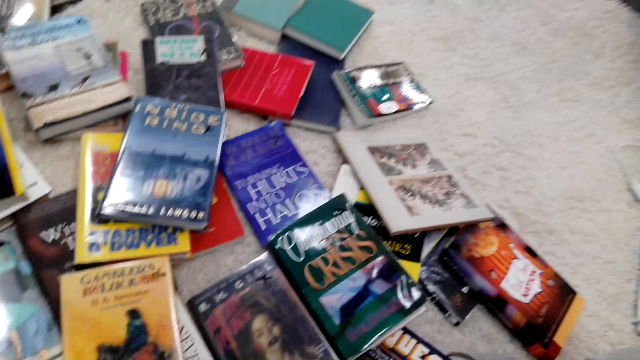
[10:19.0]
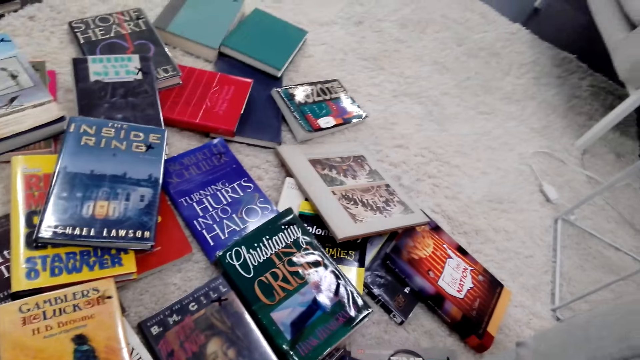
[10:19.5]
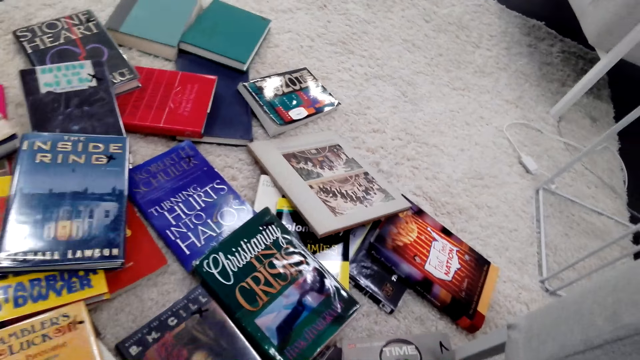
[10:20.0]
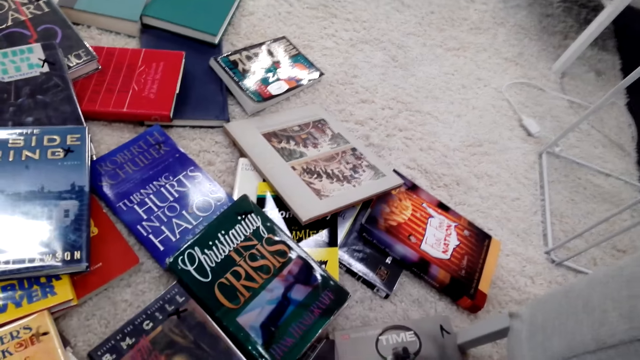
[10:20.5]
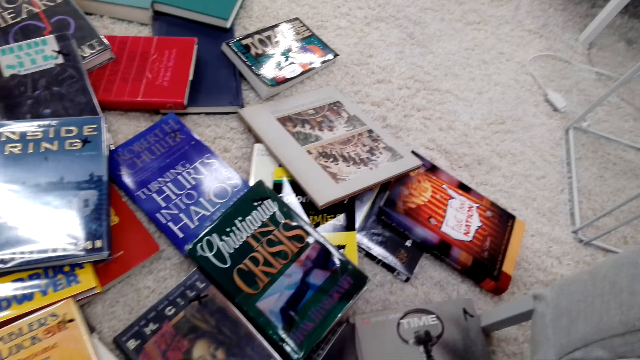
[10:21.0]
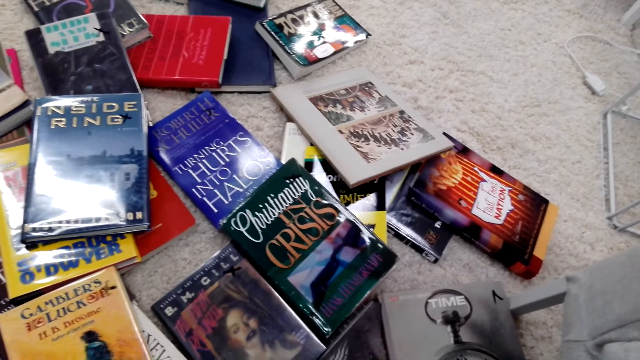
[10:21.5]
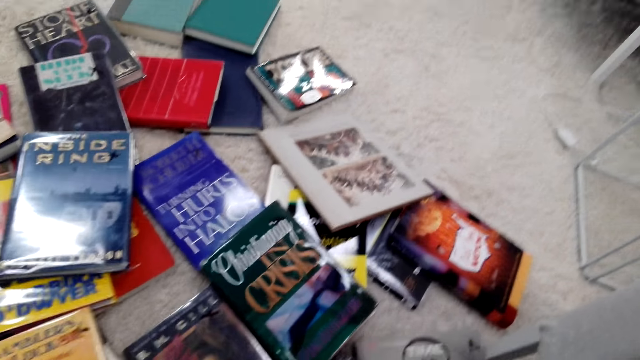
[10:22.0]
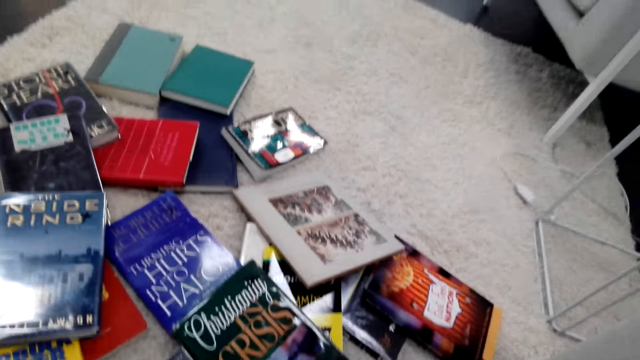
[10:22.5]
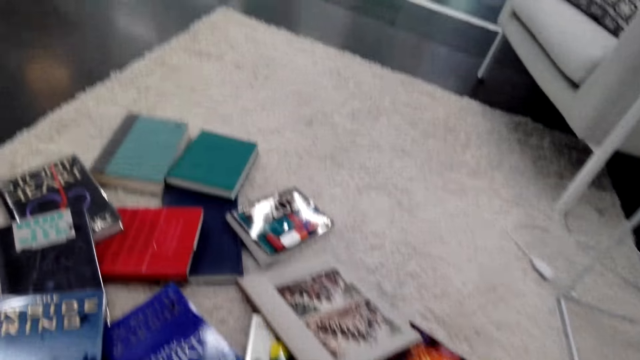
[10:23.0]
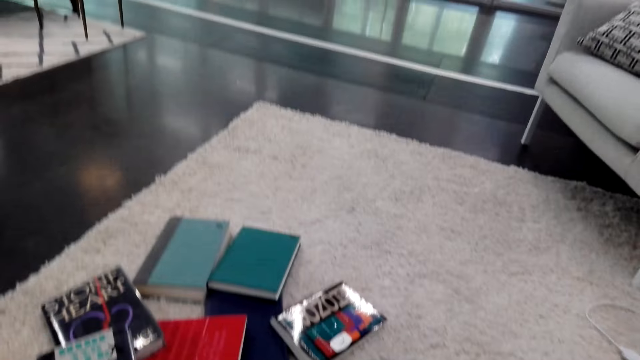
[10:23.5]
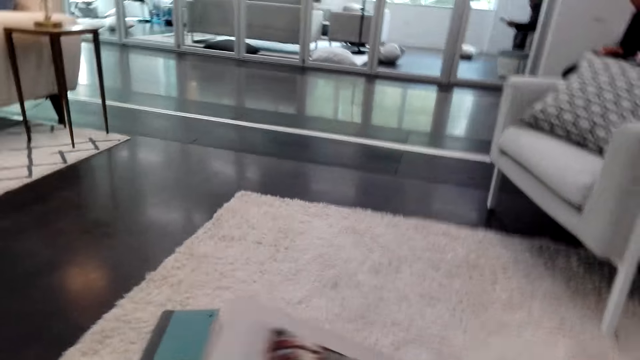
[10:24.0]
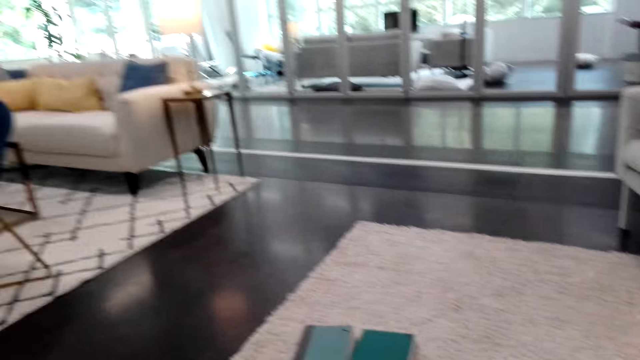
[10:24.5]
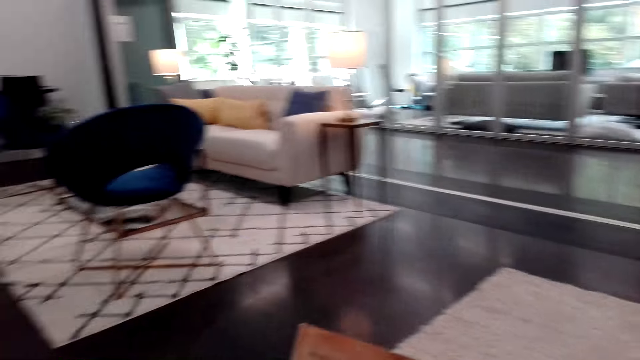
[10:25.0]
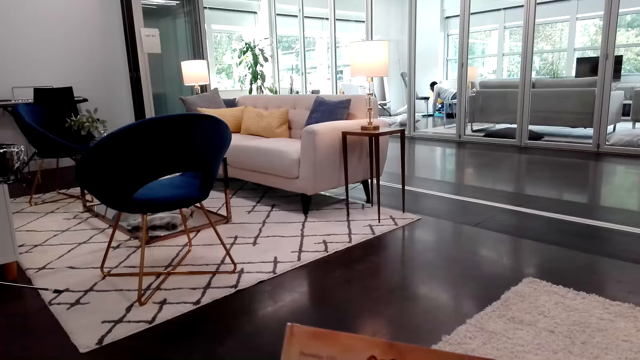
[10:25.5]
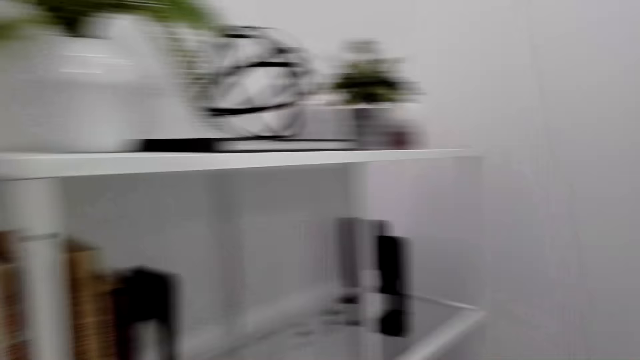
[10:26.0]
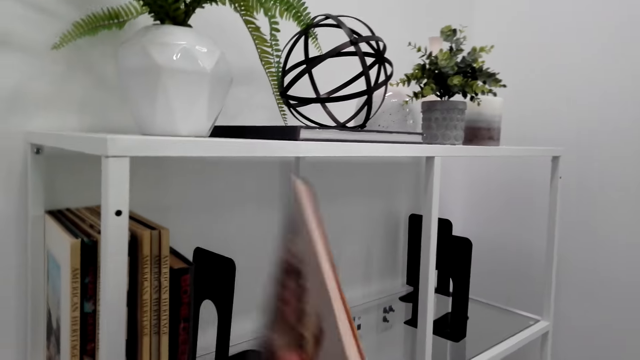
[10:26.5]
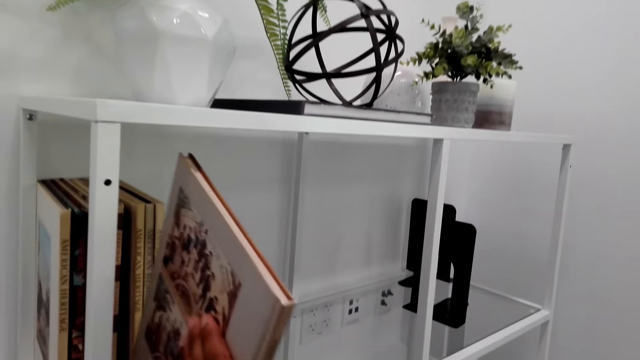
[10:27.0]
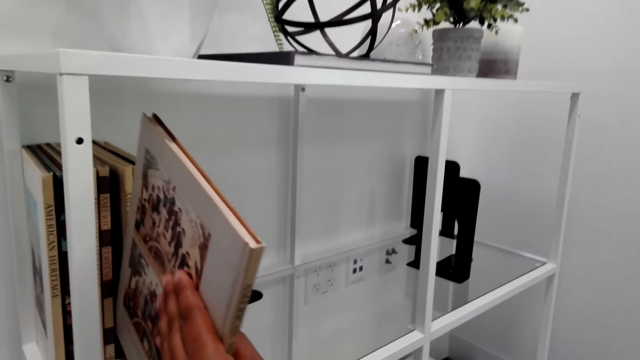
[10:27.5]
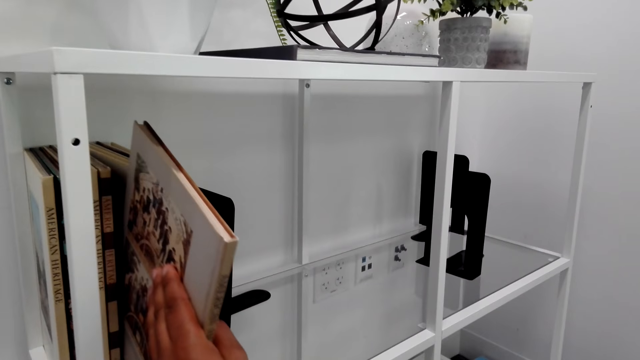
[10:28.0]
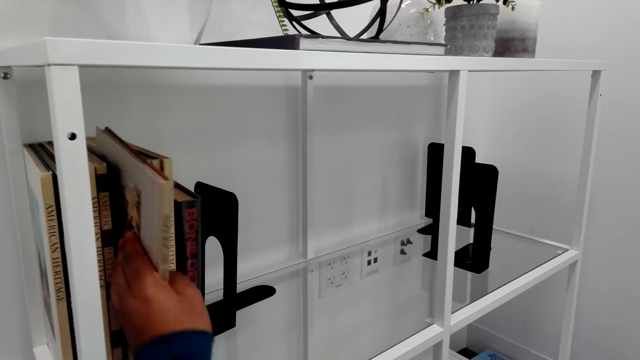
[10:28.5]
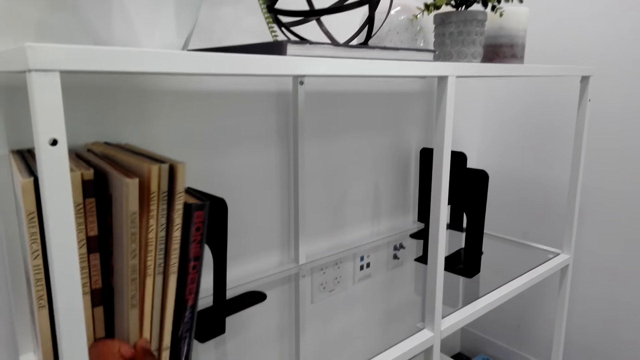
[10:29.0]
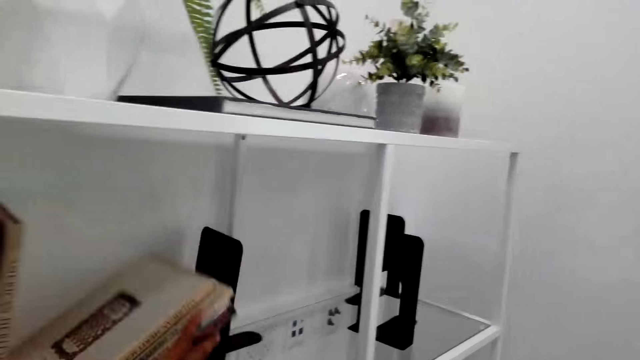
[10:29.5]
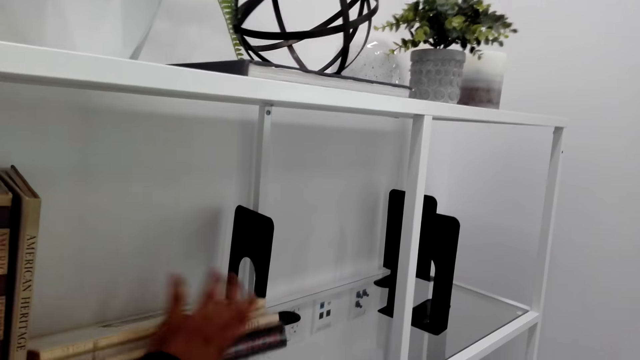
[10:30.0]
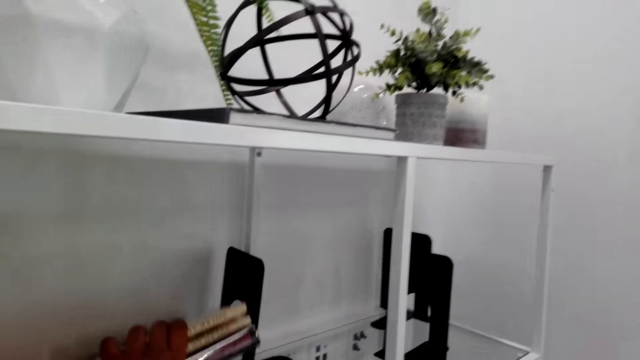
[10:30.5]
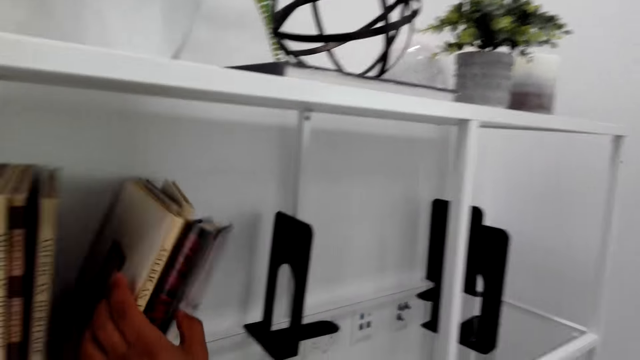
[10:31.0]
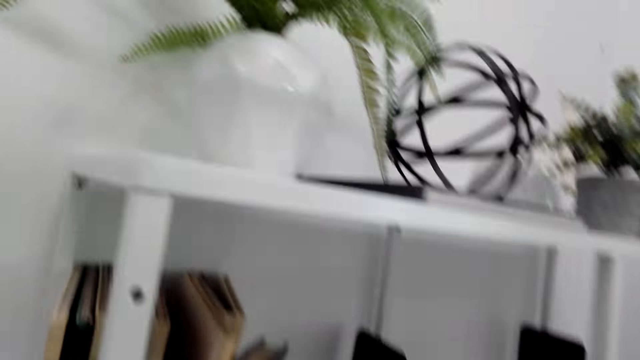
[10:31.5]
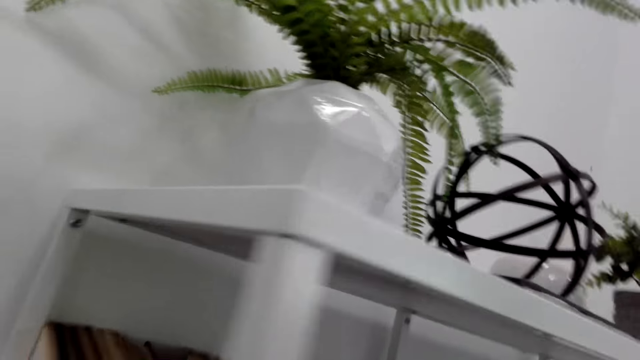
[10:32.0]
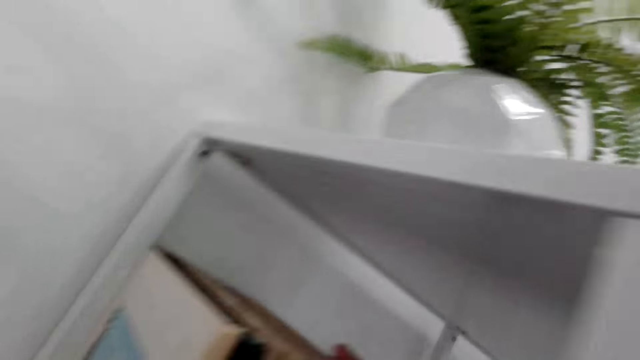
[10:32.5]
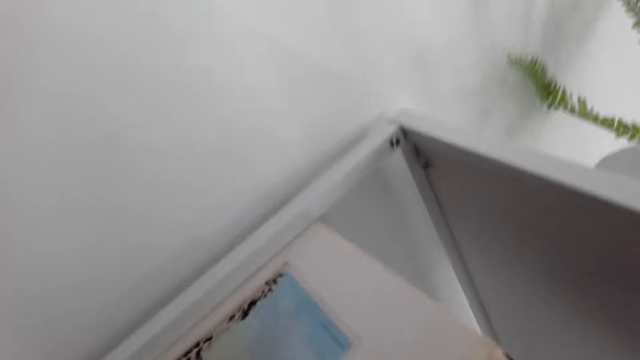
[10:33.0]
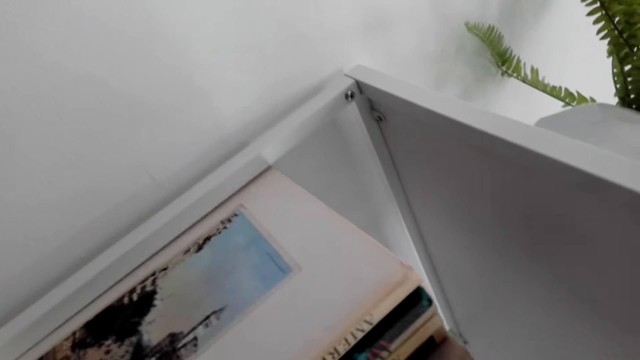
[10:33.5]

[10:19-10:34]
The camera wearer picks up a book. They hold the book. They arrange the book on the shelf and turn to the shelf. They hold fallen books and arrange the books back on the bookshelf.

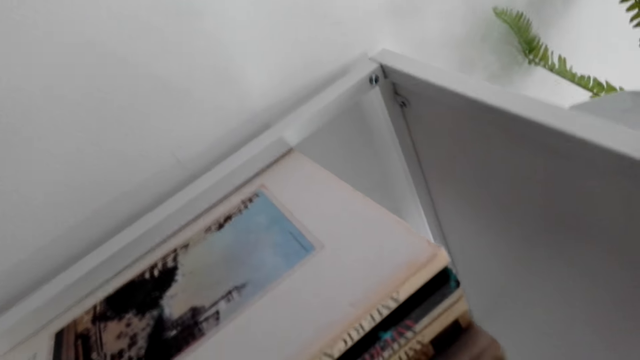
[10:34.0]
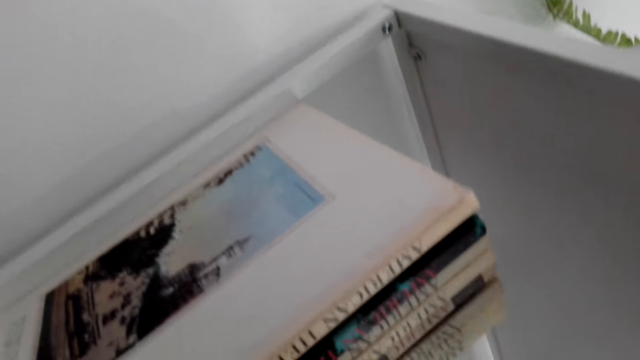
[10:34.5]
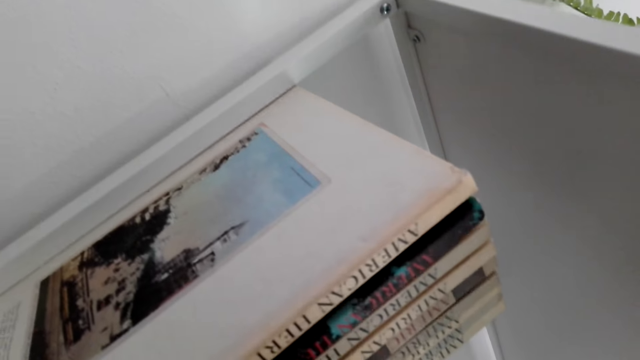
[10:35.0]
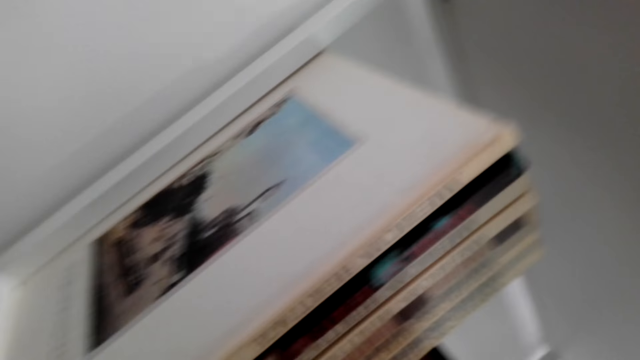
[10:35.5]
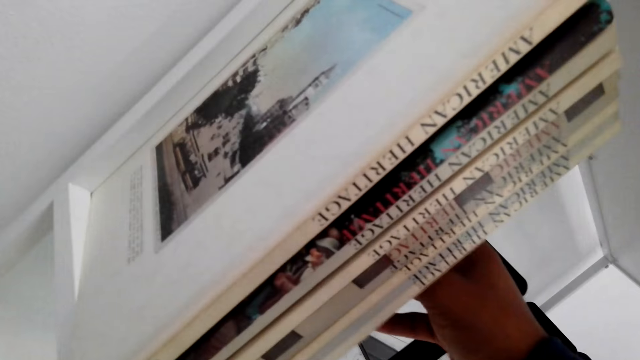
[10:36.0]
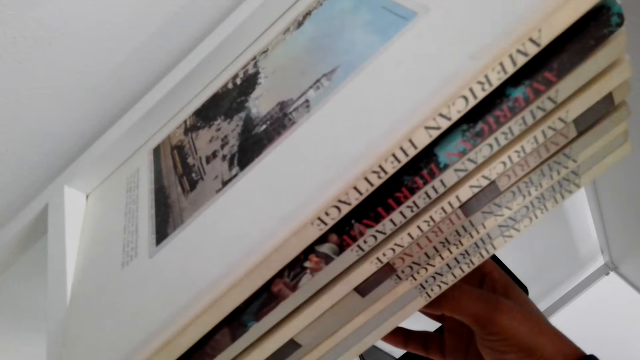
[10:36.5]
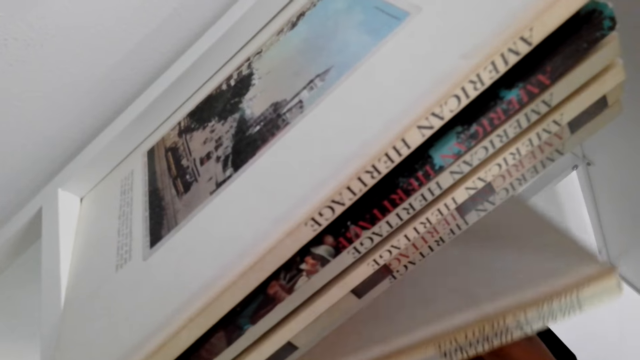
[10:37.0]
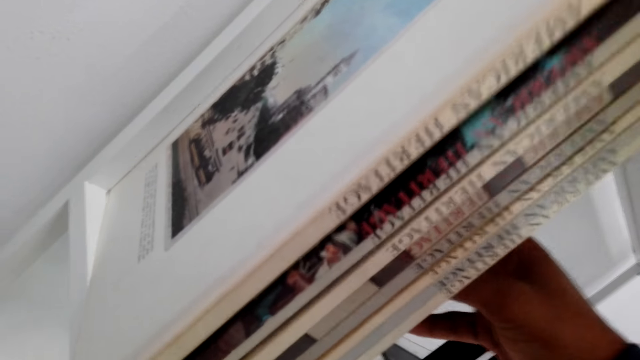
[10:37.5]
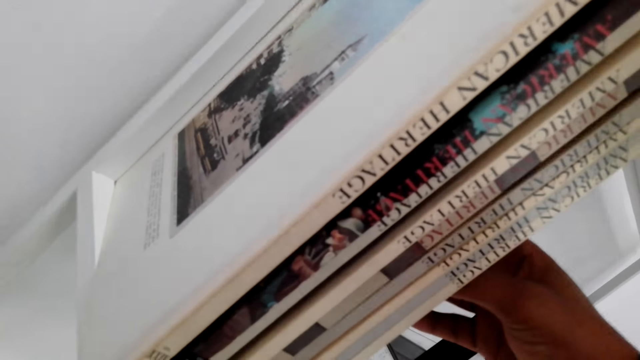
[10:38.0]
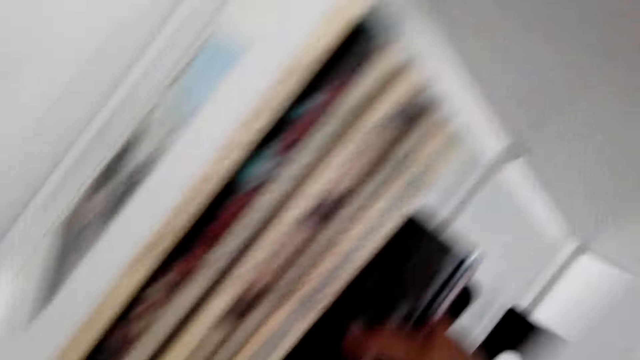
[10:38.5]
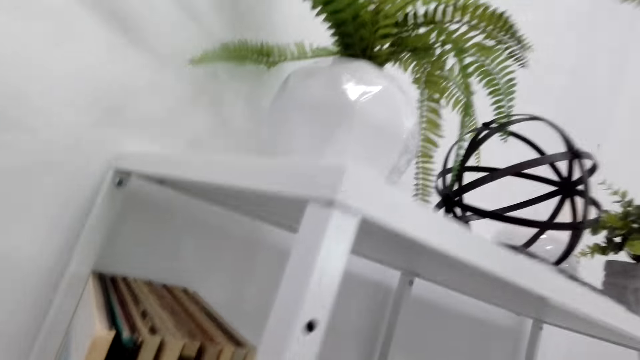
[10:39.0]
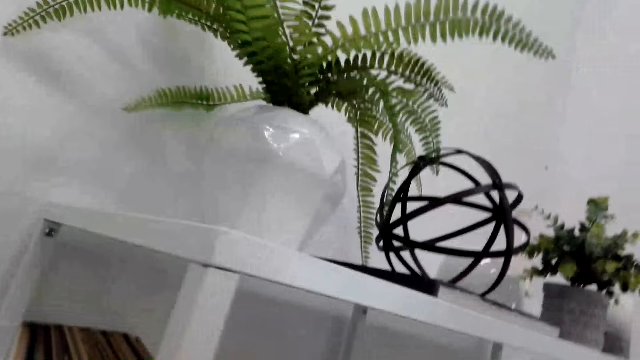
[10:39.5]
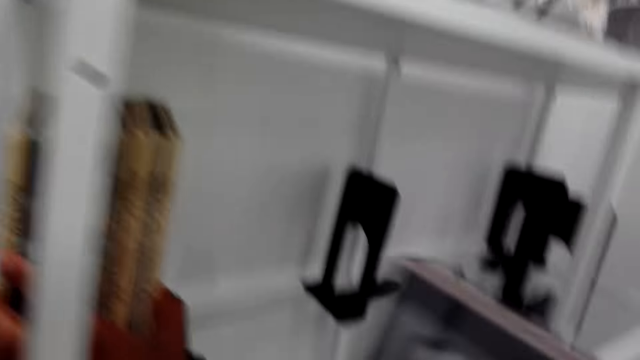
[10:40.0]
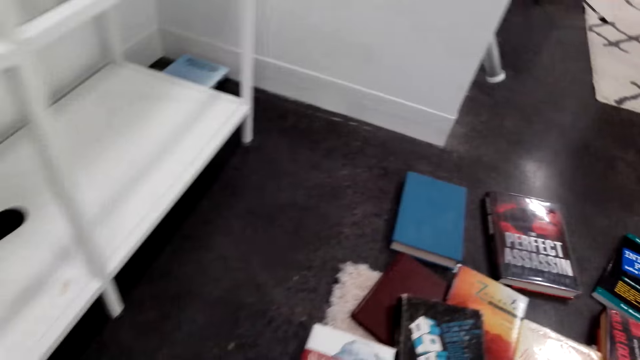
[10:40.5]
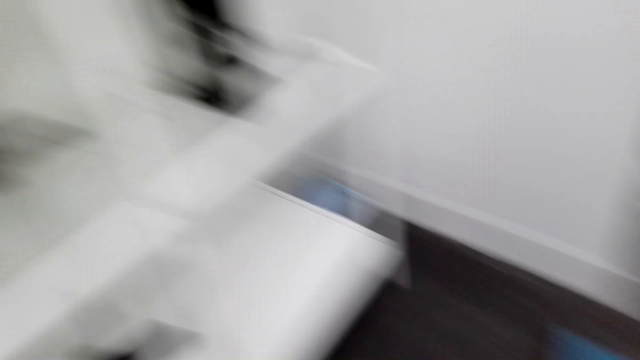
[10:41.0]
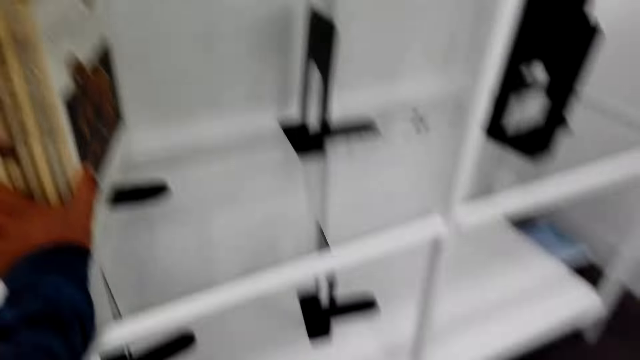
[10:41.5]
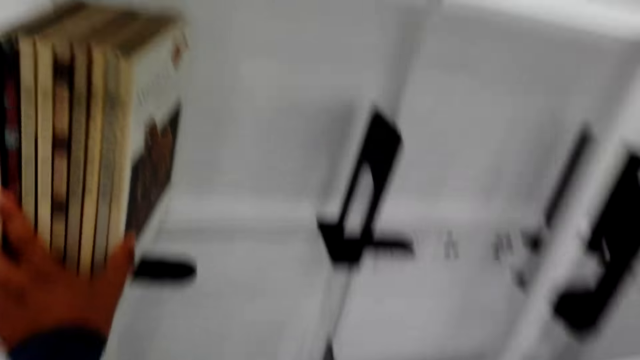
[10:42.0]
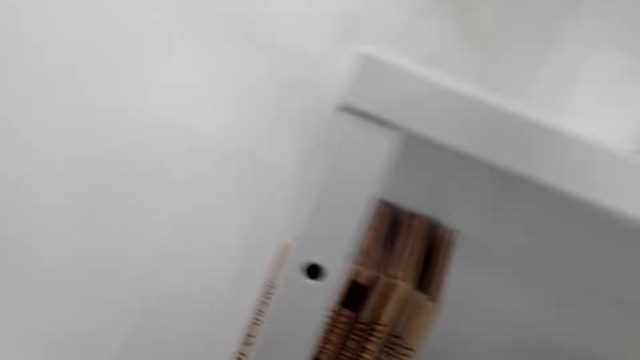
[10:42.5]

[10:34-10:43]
The camera wearer takes a book from the shelf. They move the books down. They look around.
